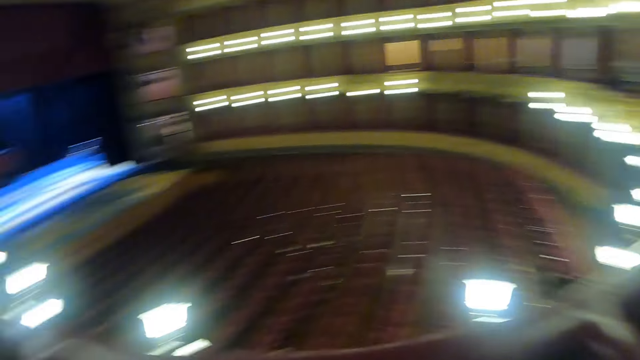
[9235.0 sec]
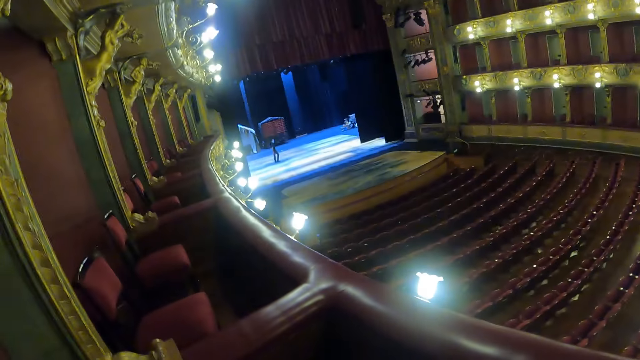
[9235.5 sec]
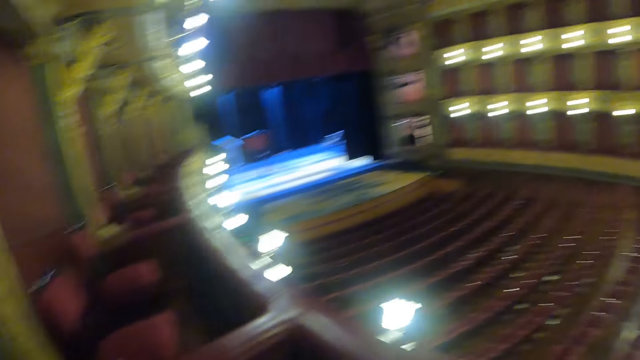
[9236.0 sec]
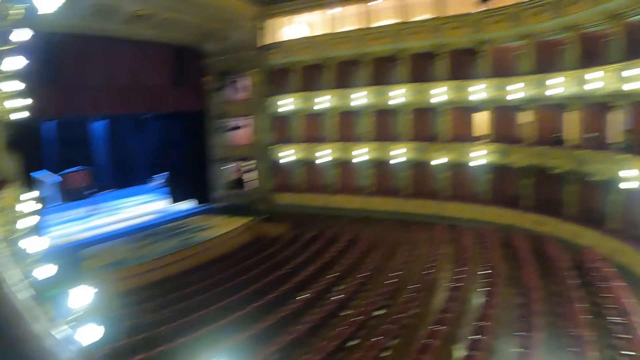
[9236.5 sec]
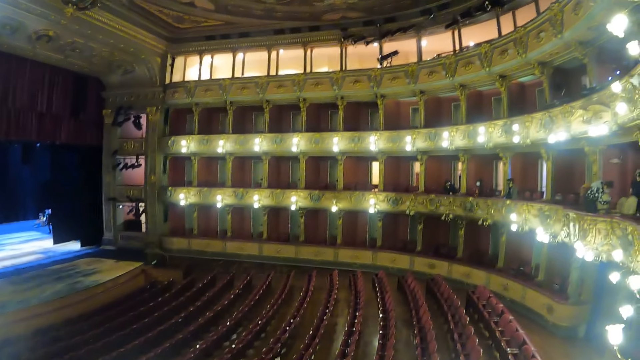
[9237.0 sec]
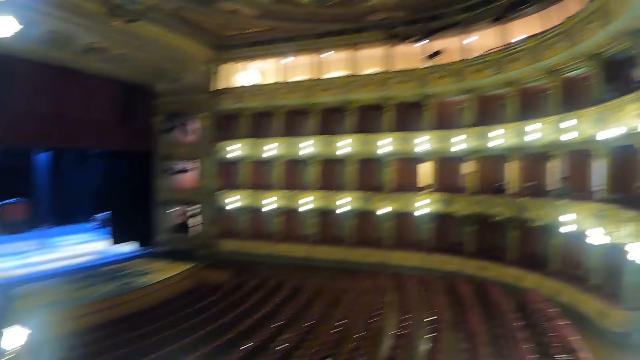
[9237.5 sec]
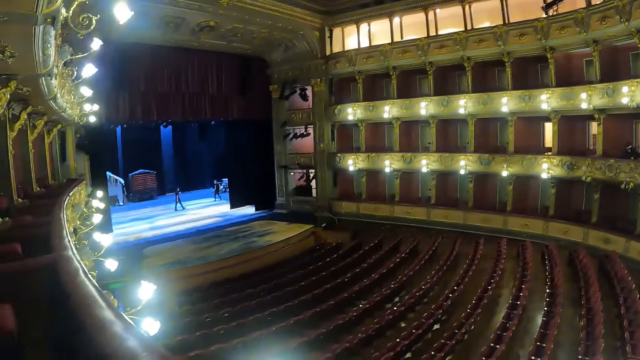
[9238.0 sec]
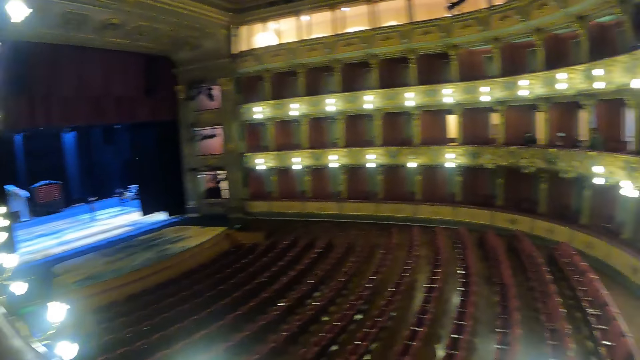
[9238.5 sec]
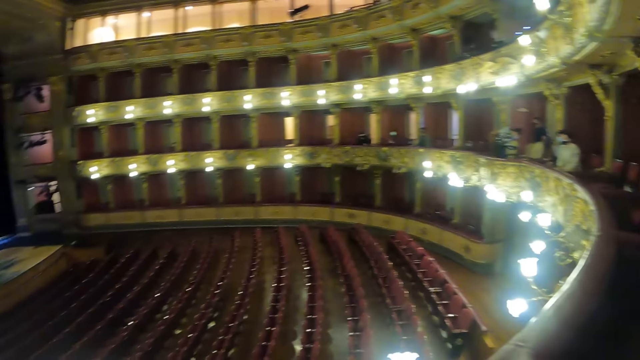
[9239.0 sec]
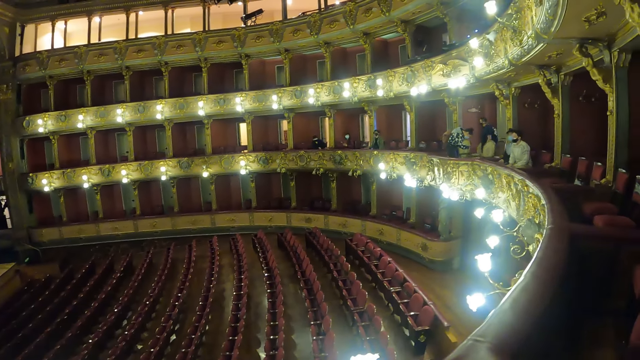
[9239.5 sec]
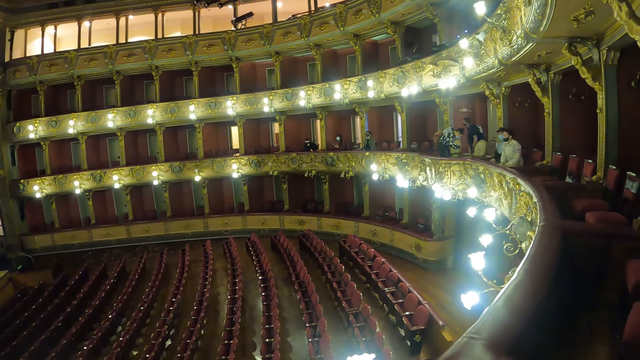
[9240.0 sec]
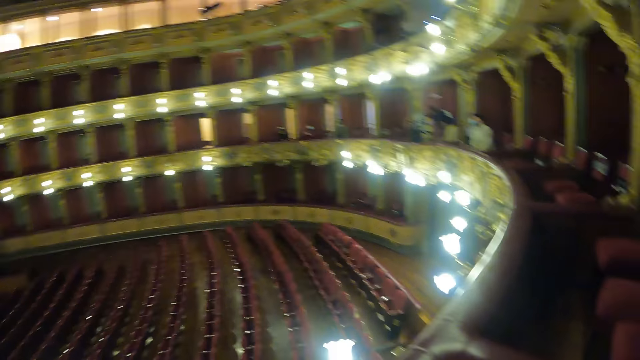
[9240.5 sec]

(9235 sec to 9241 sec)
The camera wearer looks around.

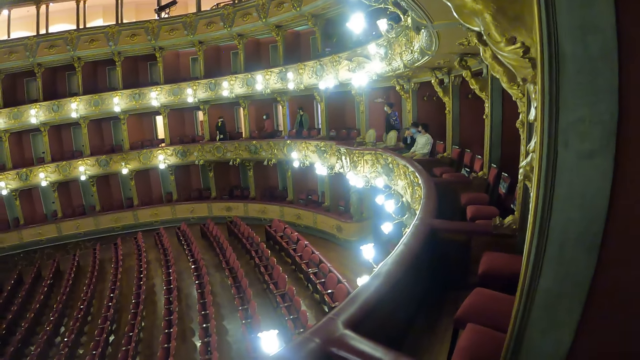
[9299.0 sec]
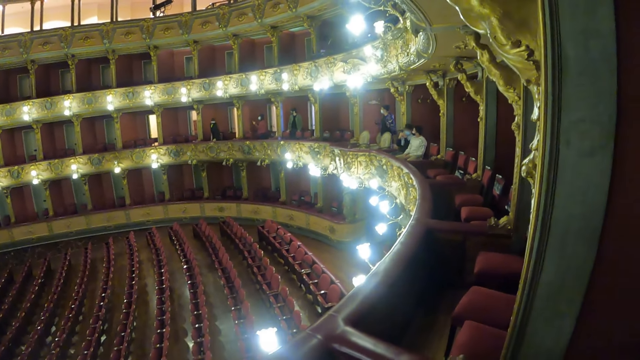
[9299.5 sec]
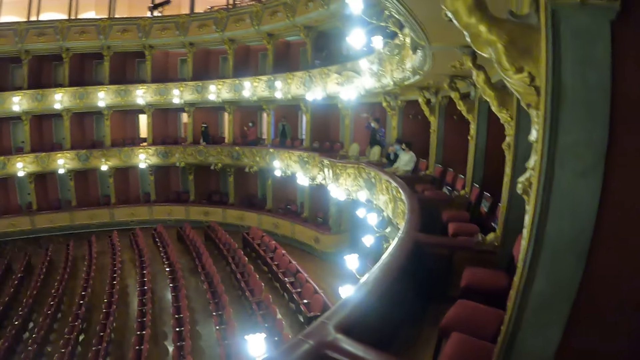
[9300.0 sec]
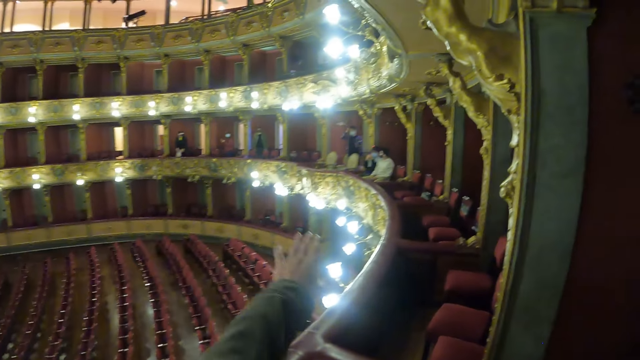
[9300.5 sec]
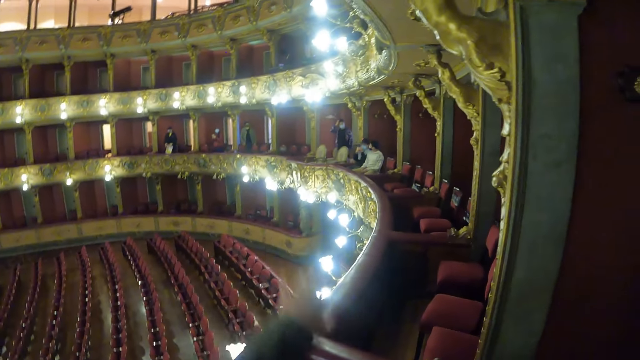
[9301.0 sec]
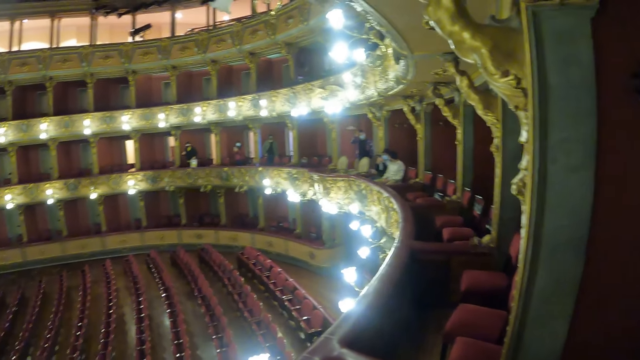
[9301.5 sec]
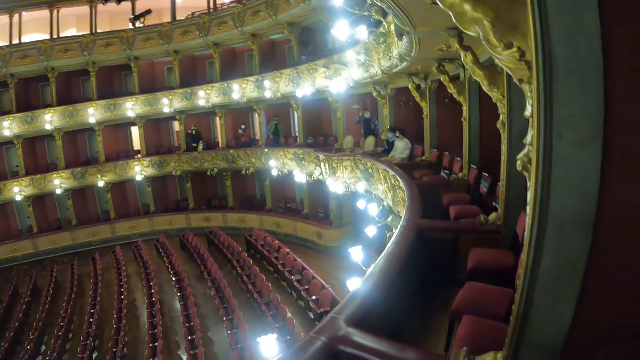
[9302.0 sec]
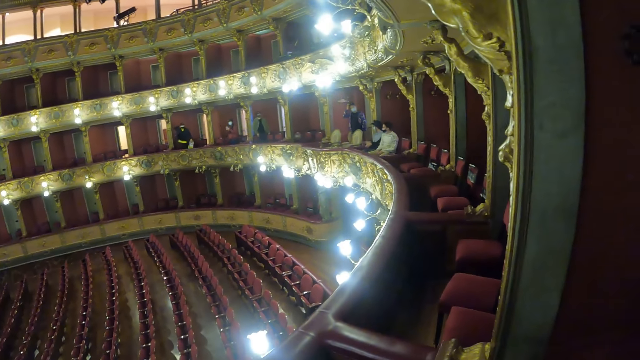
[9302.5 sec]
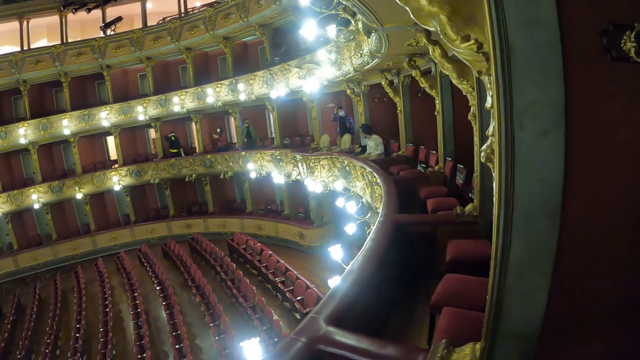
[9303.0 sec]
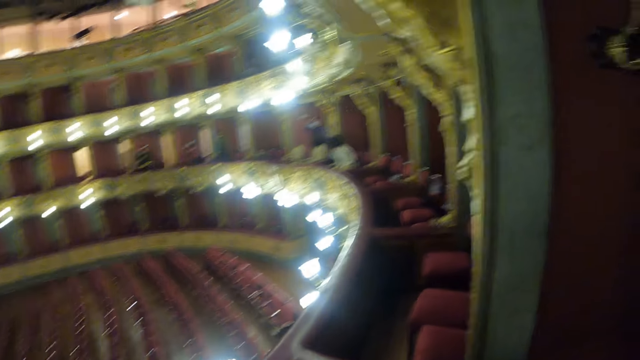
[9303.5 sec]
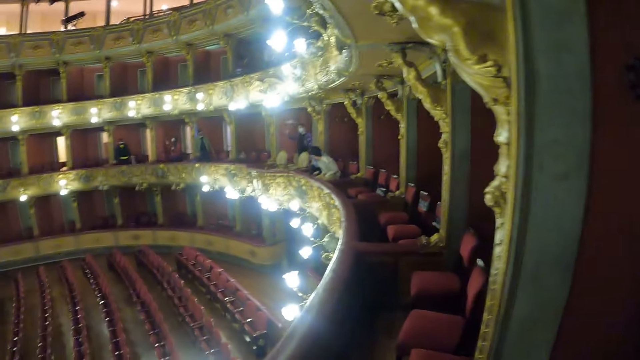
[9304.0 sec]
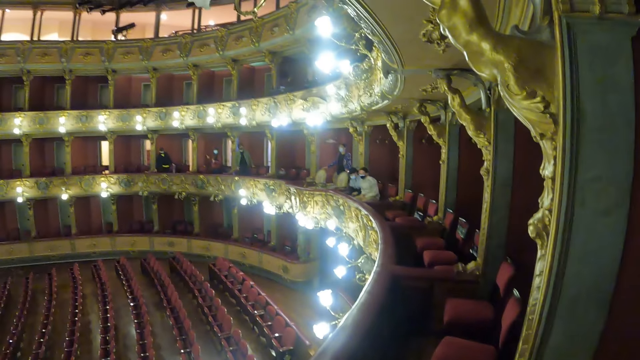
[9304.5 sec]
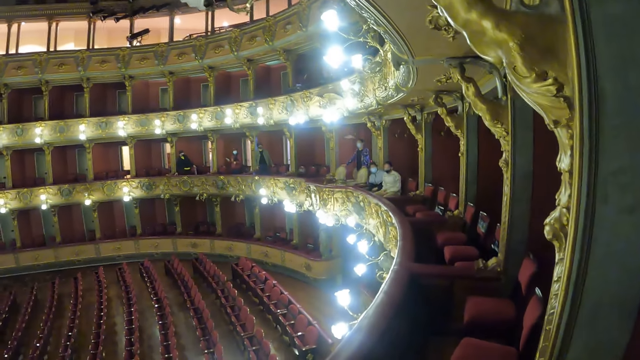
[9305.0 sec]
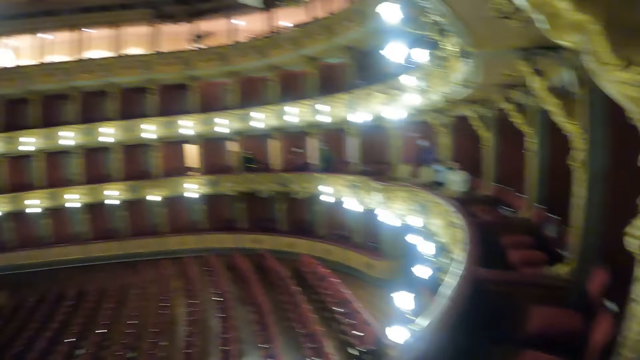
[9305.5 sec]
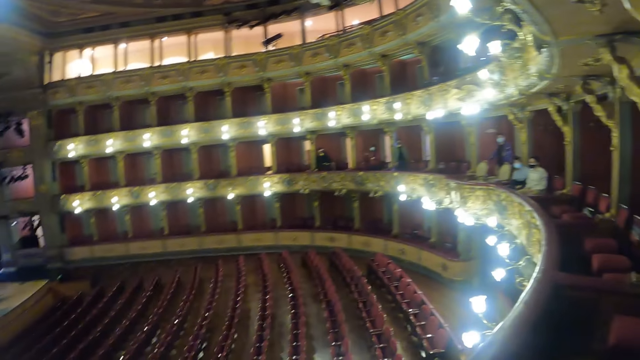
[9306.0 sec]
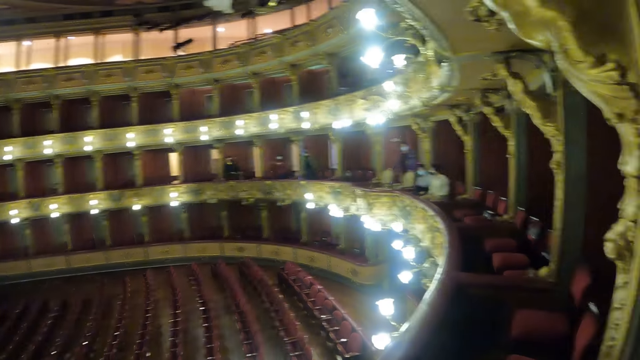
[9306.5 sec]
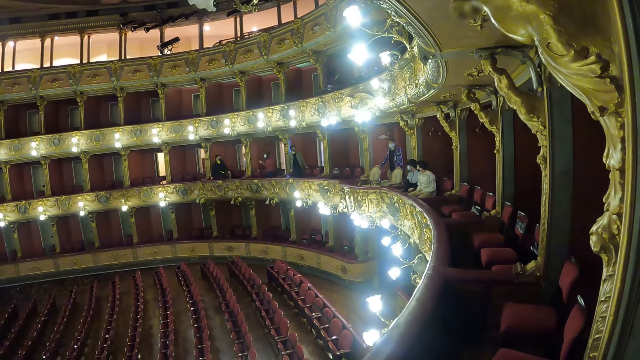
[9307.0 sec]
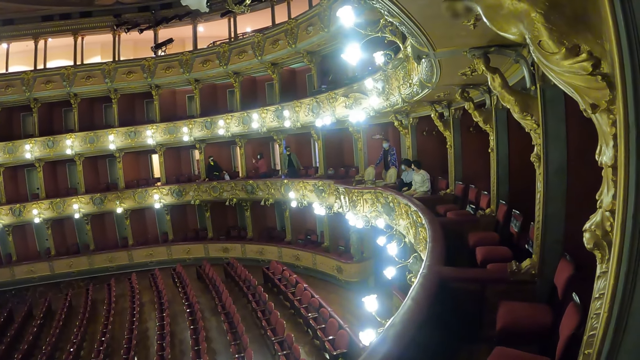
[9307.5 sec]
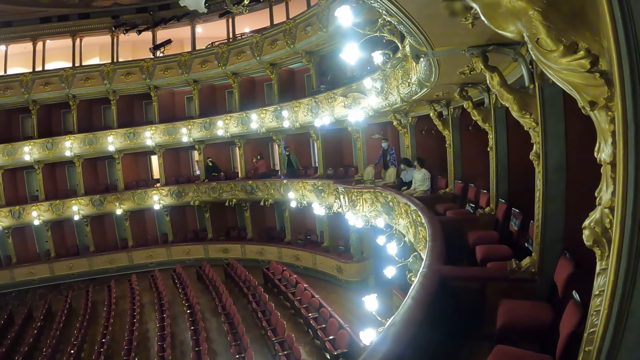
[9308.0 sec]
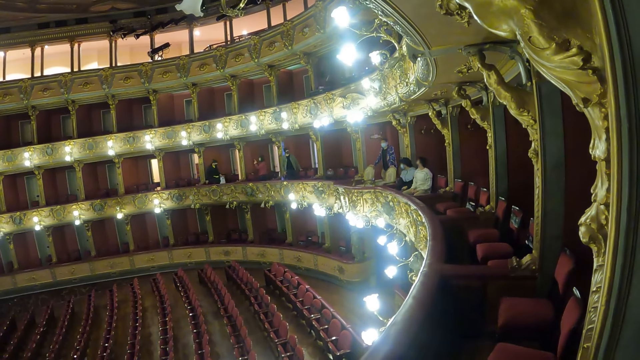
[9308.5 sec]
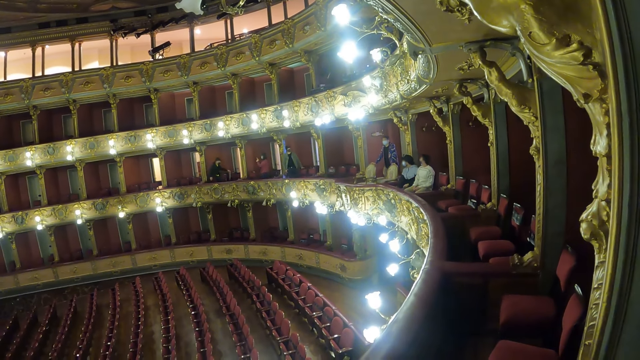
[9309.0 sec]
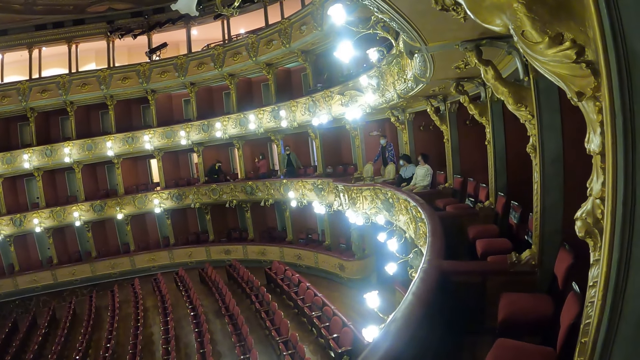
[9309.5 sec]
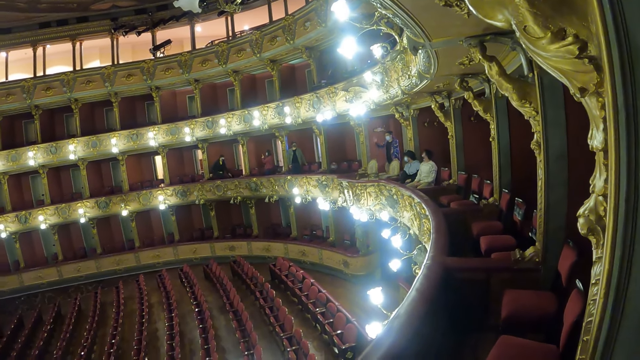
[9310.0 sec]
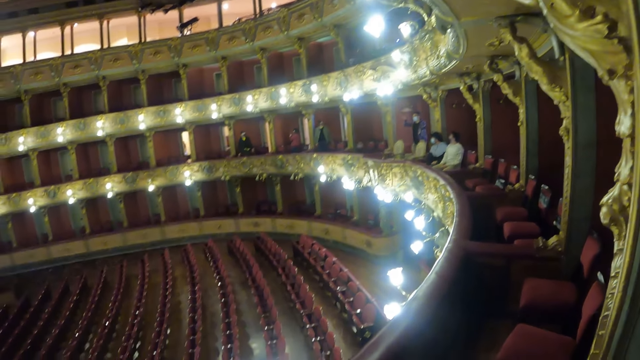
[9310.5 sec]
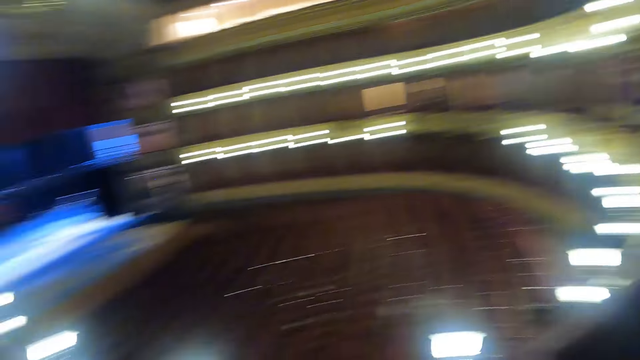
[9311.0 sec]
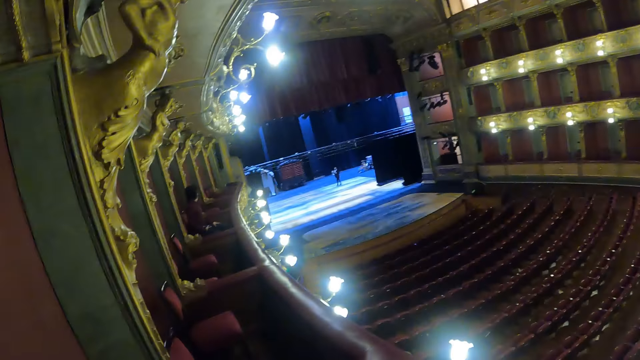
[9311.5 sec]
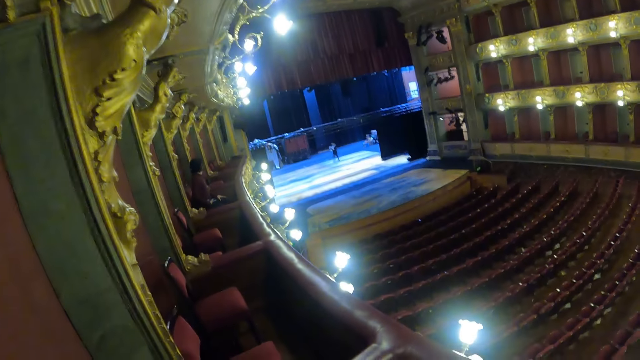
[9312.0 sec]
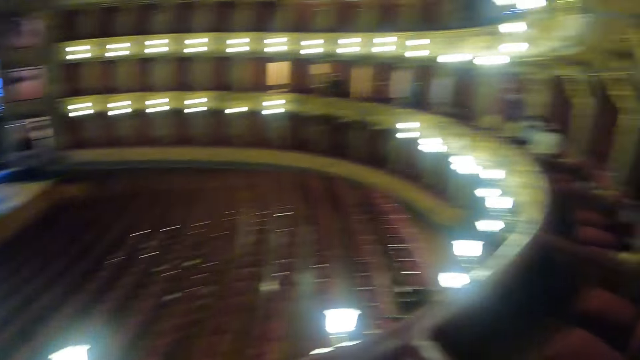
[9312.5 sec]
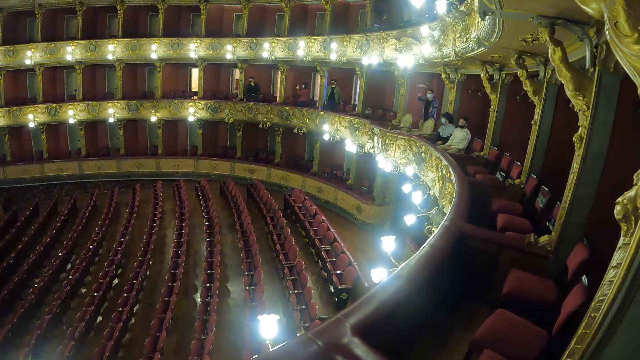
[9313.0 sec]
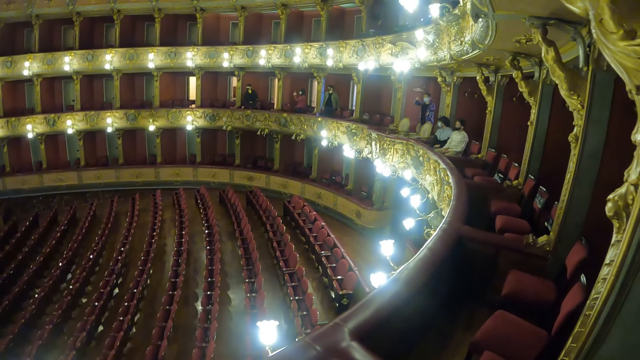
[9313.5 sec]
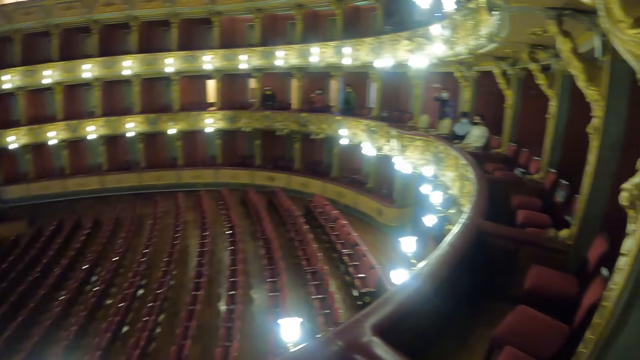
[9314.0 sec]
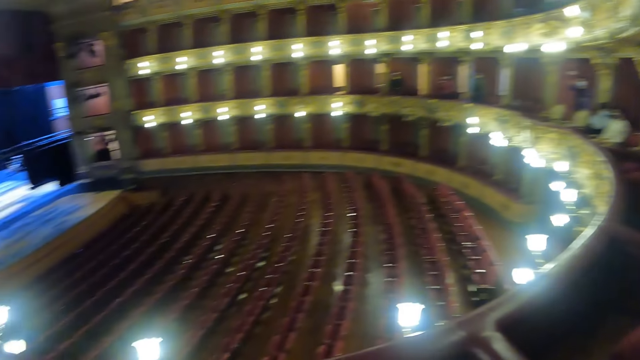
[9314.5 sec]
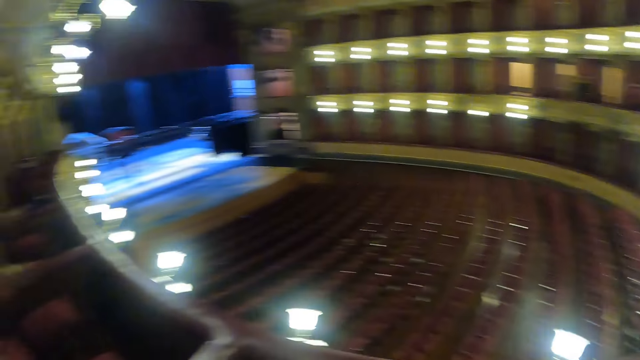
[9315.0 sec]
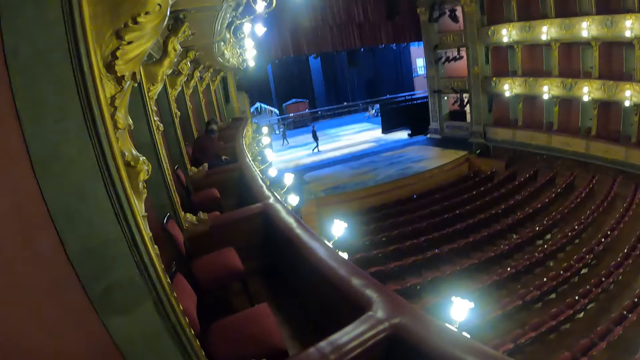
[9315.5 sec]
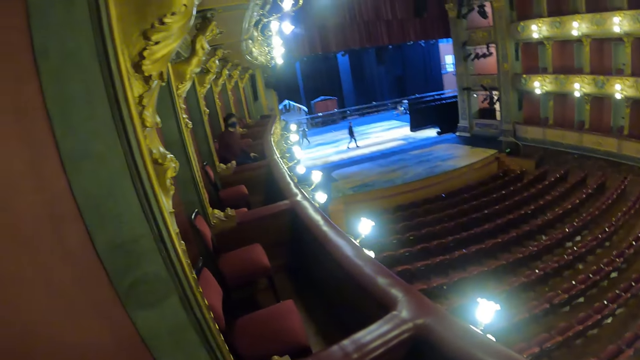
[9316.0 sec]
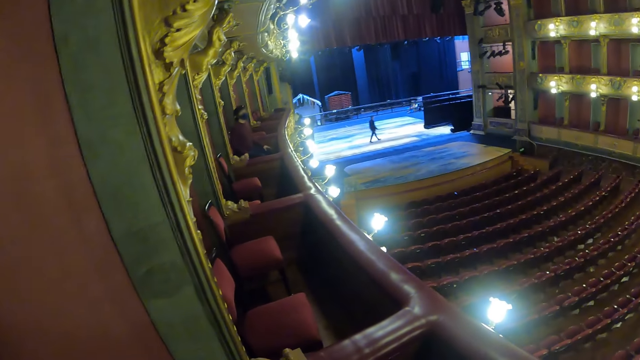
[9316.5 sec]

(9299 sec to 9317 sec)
The camera wearer stretches the hand. They look around.
